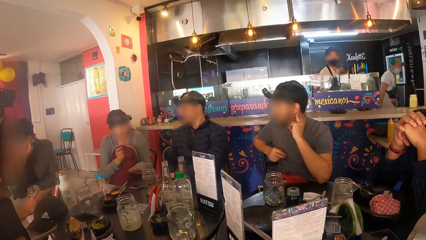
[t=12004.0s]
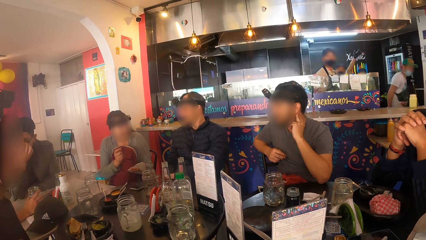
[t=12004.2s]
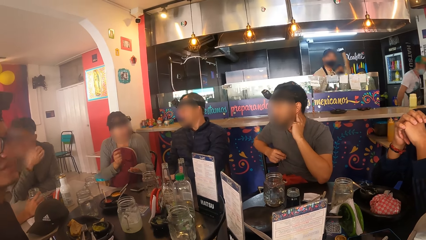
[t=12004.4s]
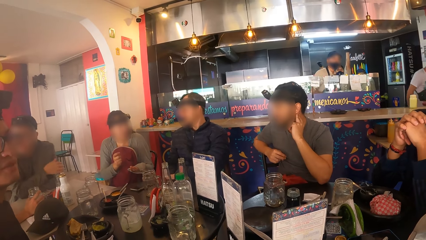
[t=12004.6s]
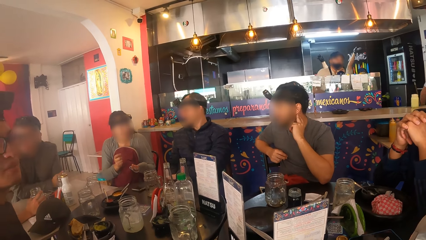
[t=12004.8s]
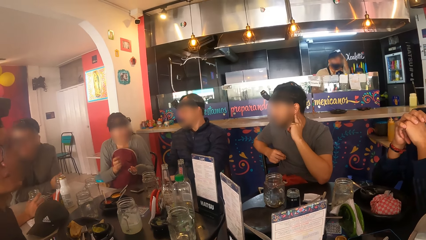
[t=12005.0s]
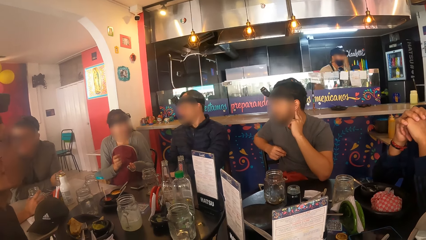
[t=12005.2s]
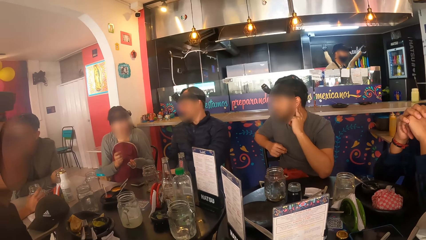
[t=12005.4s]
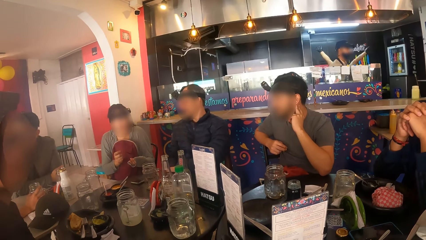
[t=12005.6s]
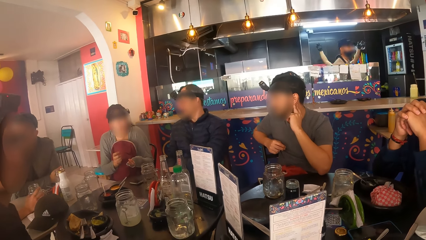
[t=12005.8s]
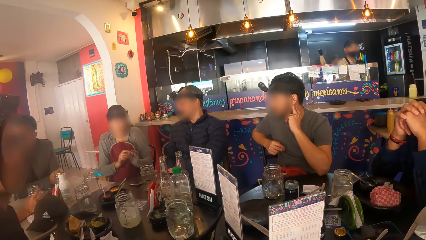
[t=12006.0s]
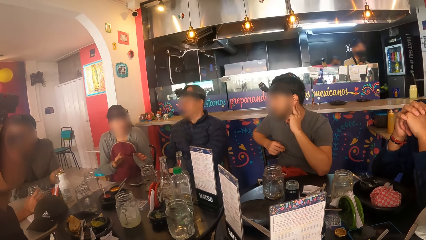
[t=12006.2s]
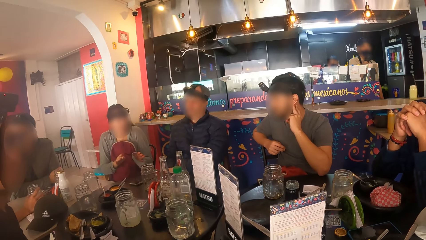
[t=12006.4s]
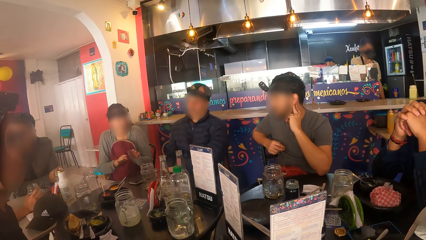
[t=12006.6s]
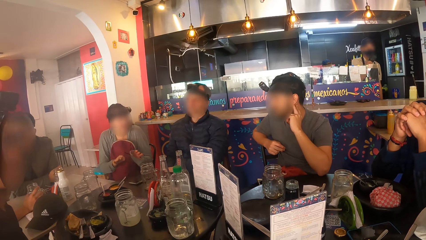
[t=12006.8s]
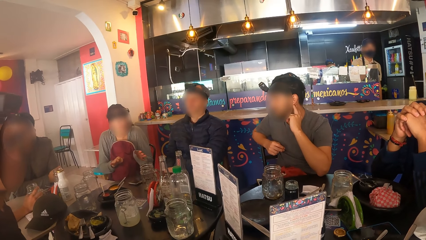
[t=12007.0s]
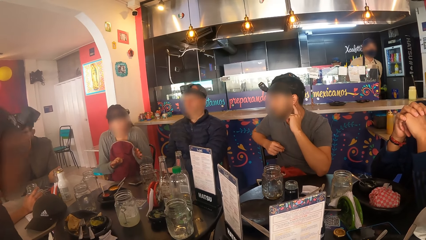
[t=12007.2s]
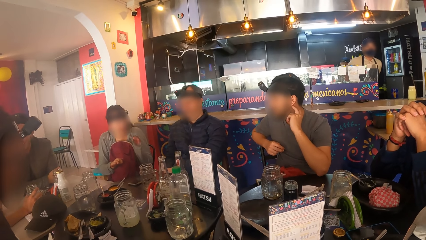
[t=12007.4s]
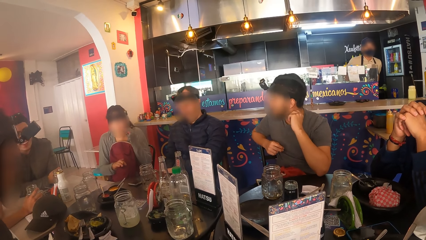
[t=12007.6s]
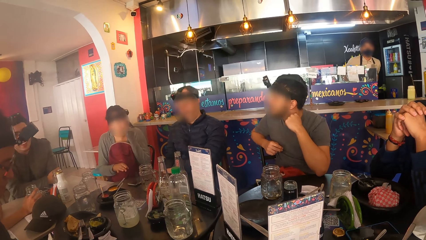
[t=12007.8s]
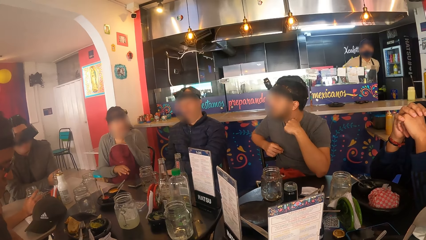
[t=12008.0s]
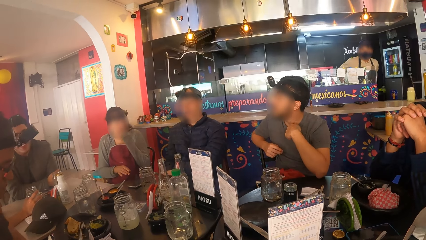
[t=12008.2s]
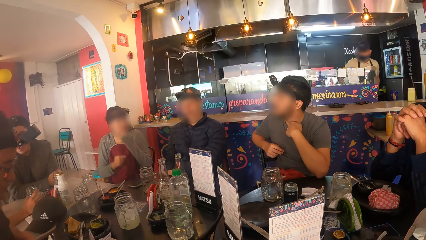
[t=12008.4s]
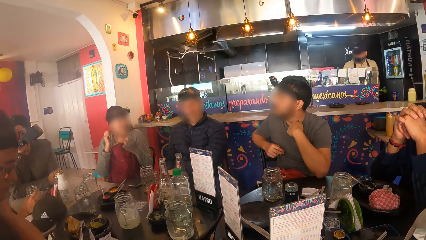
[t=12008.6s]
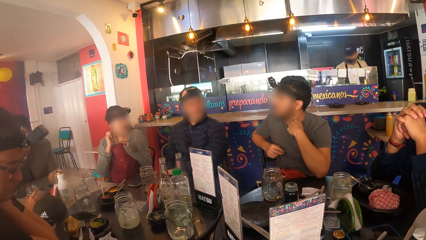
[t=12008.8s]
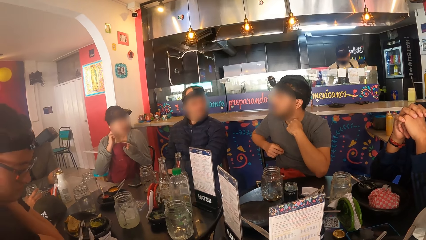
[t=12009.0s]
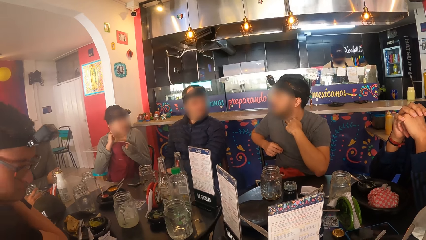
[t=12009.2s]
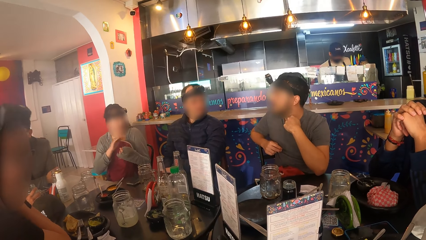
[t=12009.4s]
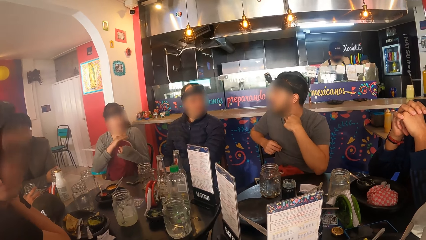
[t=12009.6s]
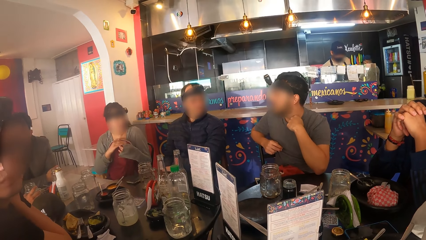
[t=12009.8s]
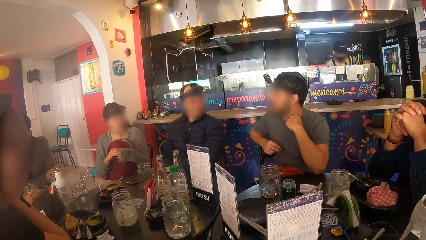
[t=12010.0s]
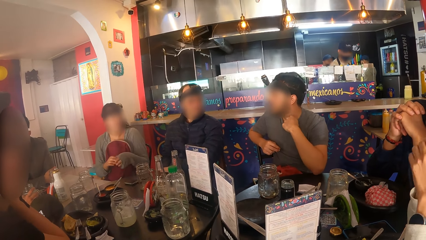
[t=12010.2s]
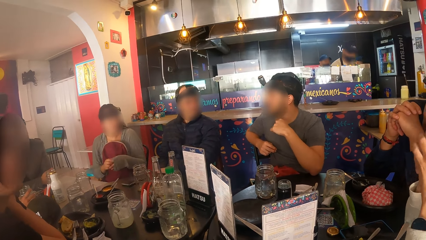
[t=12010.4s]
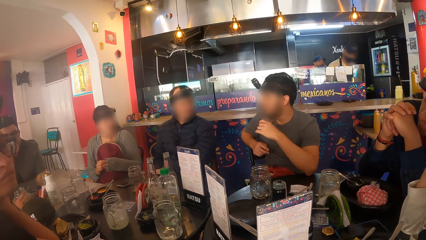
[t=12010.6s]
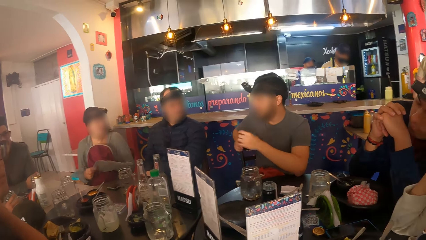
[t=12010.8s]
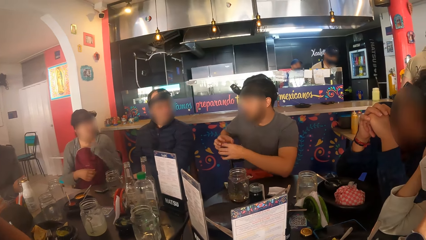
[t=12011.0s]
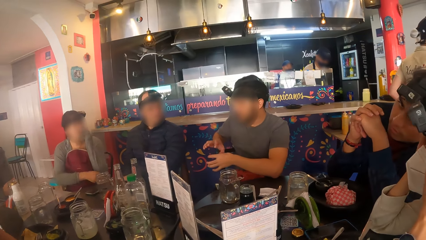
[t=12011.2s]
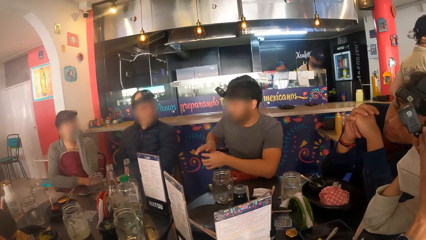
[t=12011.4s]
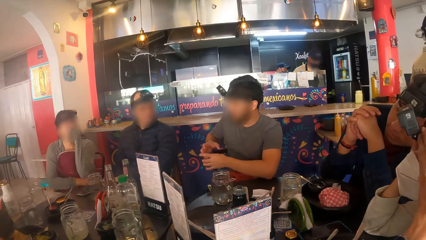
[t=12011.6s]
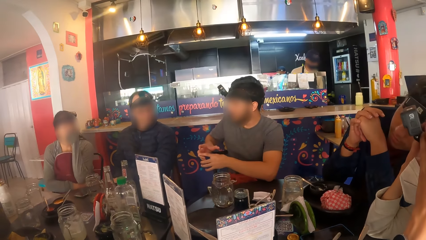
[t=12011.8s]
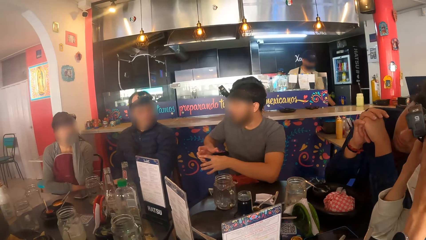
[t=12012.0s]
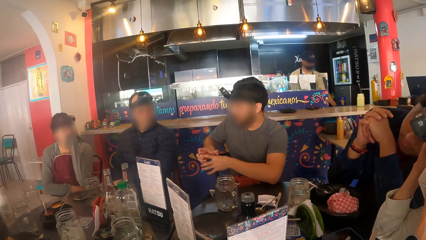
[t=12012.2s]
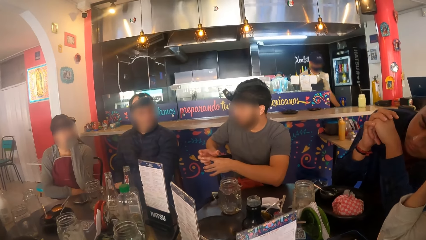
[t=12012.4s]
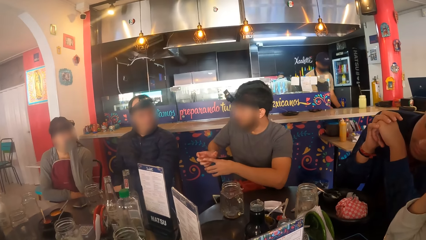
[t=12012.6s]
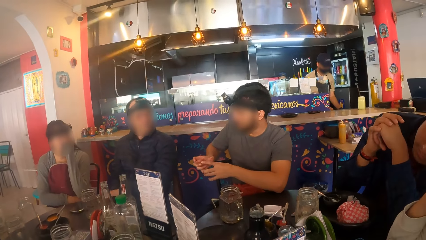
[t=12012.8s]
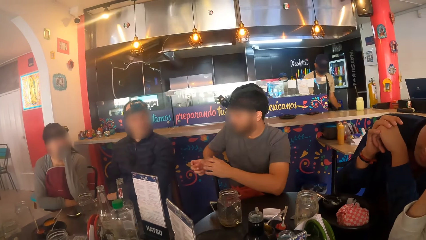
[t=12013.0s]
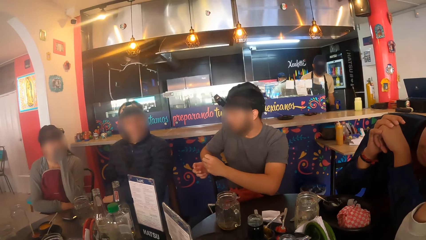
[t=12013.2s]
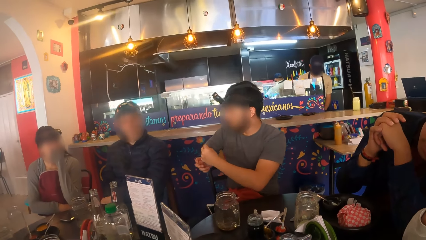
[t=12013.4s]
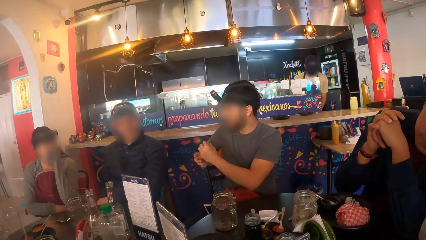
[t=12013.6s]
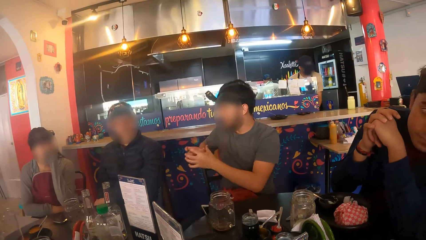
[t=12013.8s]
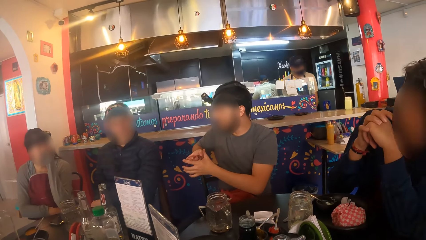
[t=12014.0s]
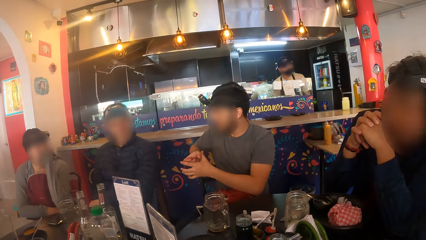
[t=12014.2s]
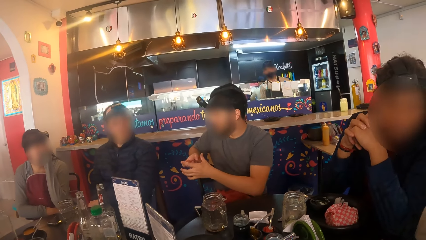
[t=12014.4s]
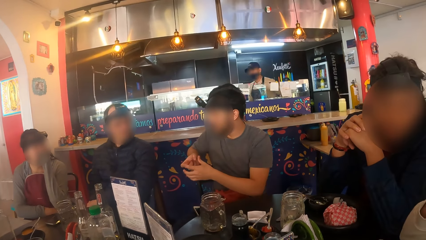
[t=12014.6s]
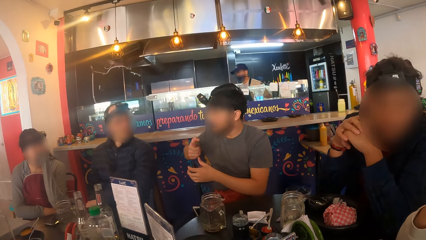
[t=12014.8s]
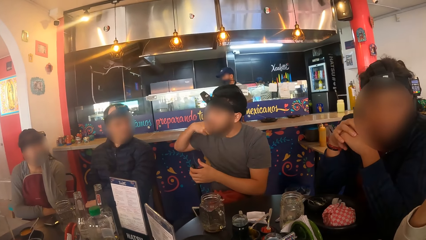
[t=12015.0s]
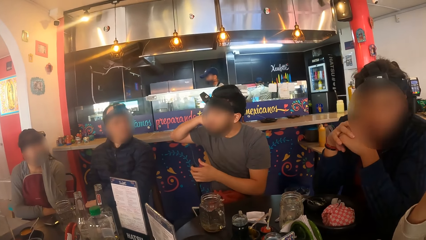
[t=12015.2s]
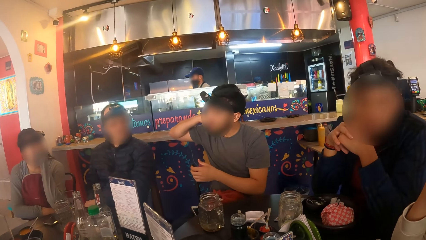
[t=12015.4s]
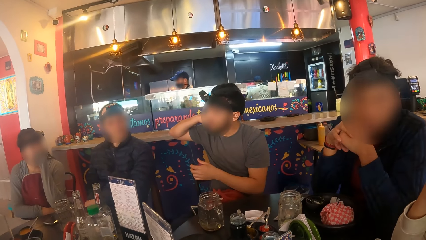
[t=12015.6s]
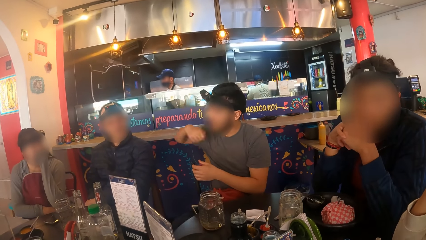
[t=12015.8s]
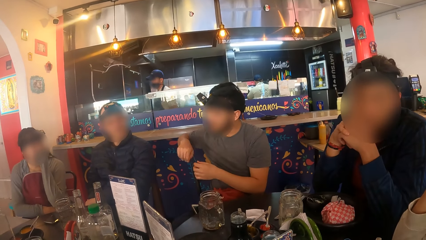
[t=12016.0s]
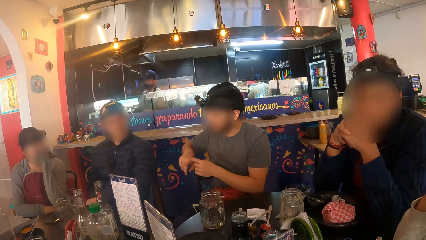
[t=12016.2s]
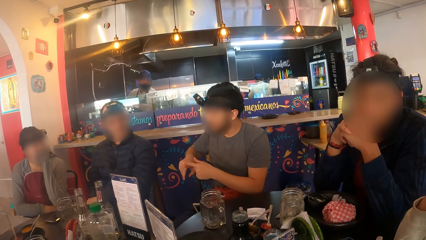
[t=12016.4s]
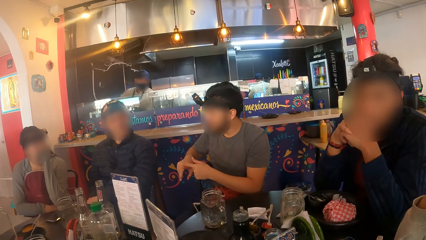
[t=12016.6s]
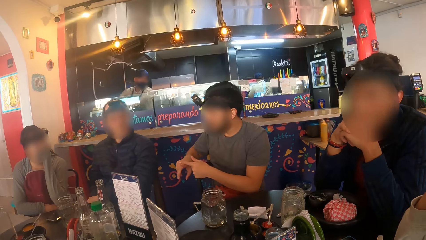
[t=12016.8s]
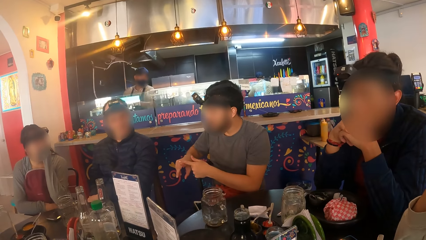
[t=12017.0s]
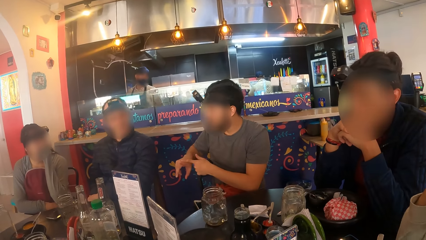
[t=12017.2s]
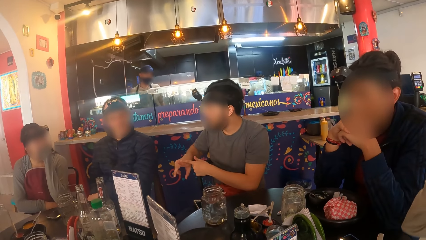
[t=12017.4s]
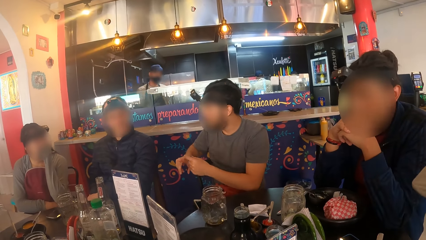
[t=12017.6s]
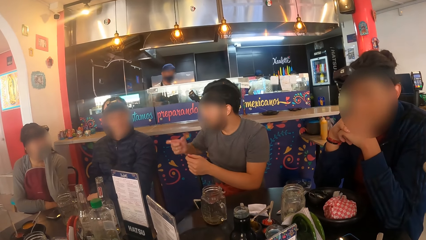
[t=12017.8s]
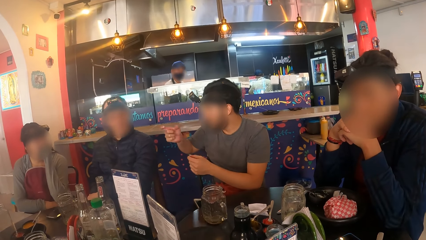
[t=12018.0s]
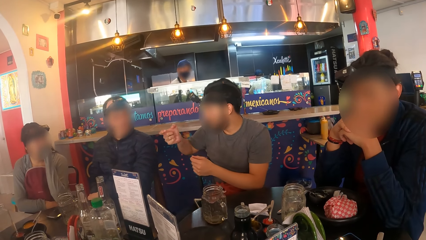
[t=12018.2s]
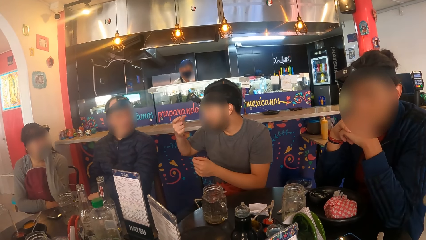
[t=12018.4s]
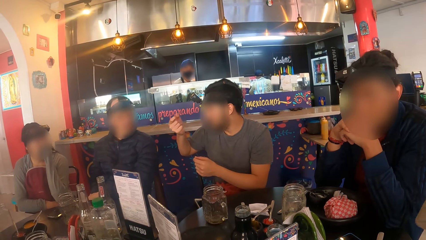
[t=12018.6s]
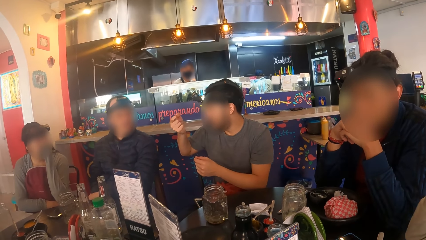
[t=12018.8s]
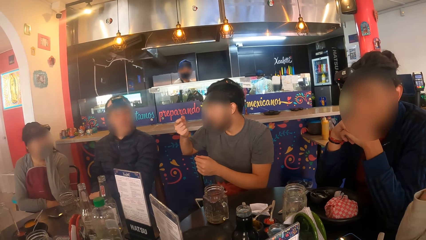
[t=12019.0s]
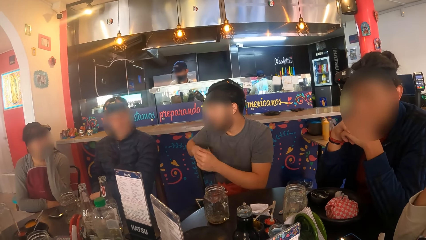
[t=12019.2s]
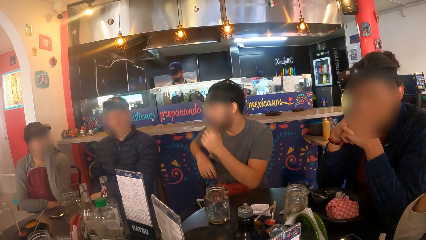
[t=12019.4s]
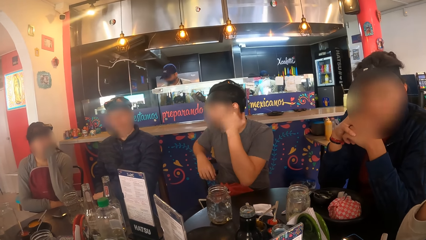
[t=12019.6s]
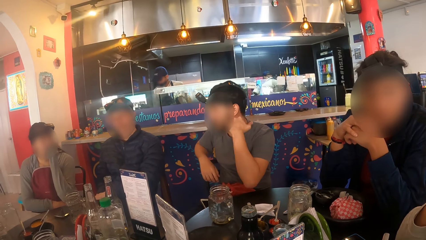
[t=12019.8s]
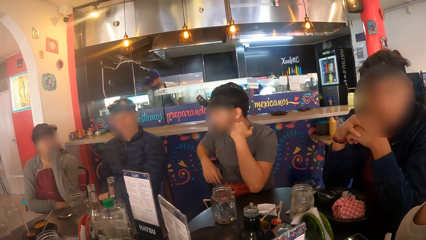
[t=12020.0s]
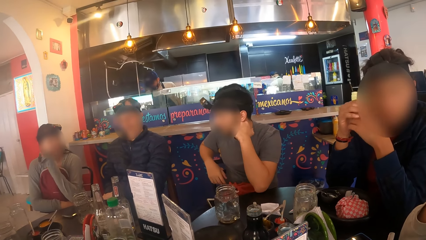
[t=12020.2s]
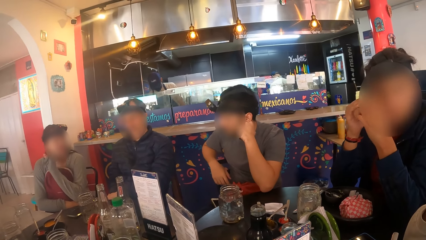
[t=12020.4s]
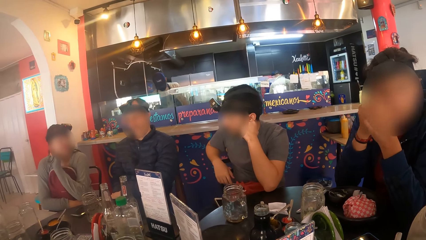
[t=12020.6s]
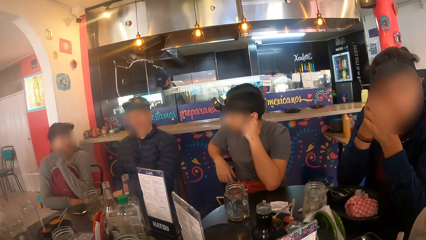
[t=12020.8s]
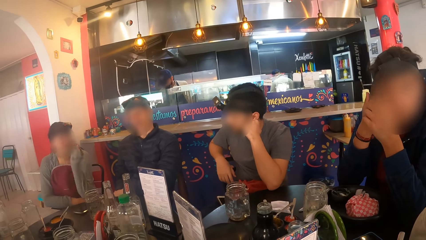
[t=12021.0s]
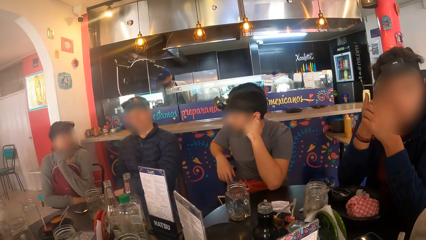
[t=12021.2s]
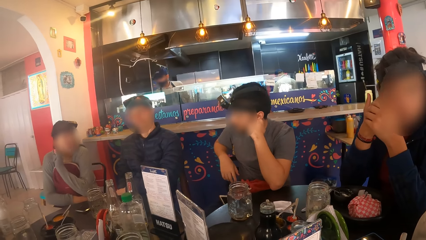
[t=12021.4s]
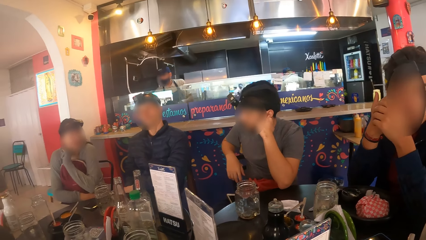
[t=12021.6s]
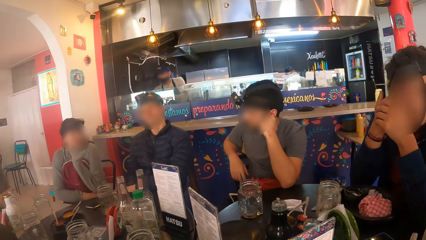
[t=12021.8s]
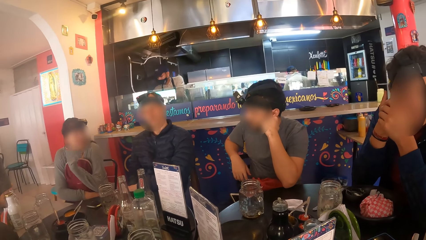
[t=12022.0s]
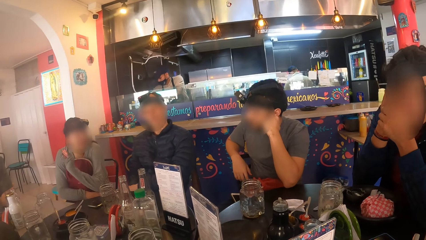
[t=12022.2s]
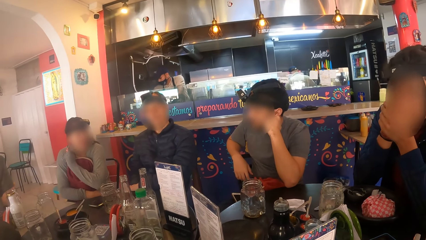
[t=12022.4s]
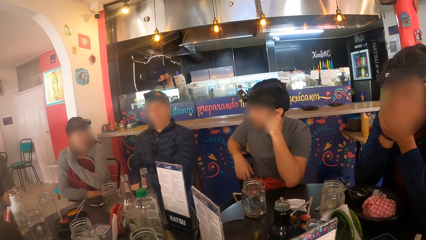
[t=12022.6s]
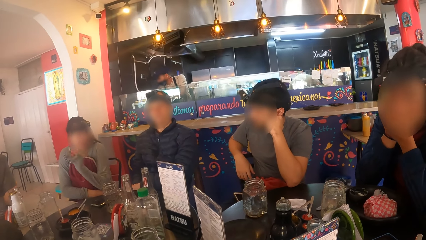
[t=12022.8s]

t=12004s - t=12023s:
A man interacts with a woman and another man. A third man adjusts his shirt with his left hand. The third man interacts with another woman and a fourth man. The first woman adjusts a camera on her head with both hands. The second man rubs his right eye with his right hand.
